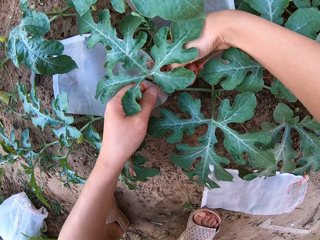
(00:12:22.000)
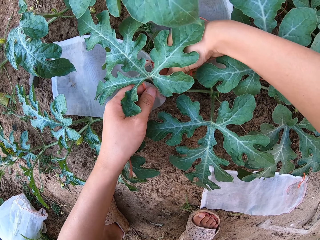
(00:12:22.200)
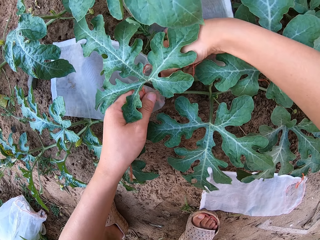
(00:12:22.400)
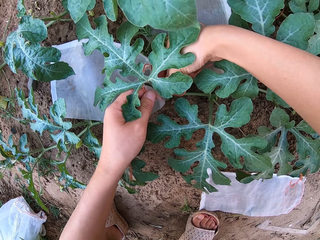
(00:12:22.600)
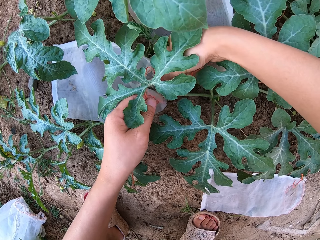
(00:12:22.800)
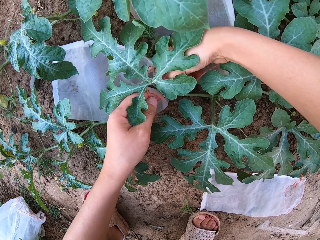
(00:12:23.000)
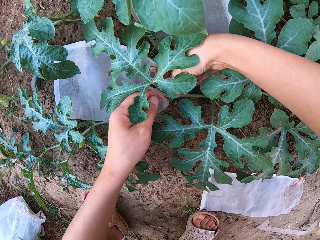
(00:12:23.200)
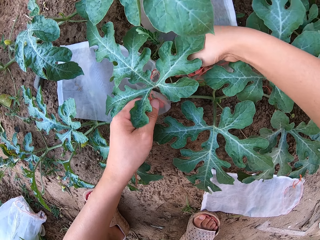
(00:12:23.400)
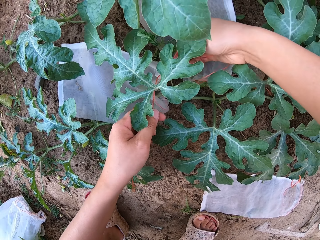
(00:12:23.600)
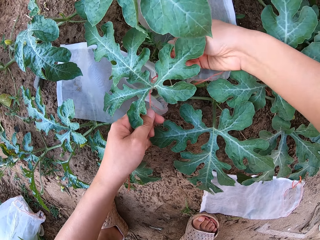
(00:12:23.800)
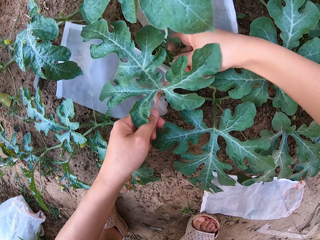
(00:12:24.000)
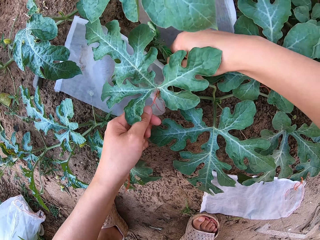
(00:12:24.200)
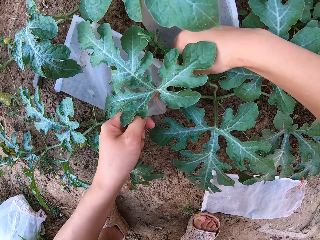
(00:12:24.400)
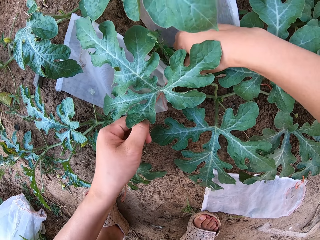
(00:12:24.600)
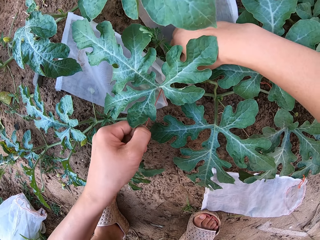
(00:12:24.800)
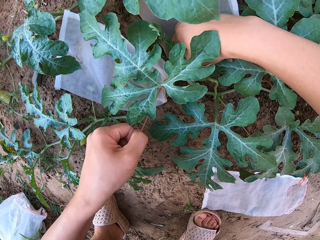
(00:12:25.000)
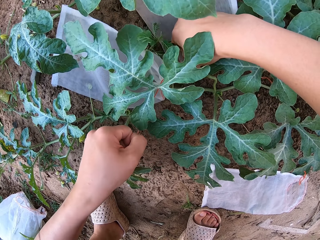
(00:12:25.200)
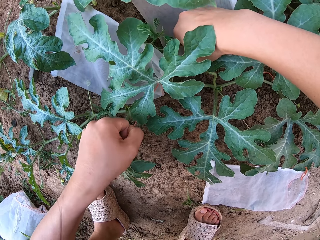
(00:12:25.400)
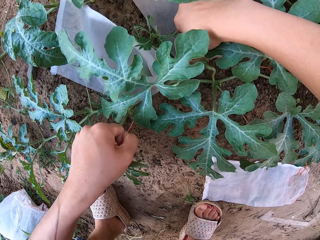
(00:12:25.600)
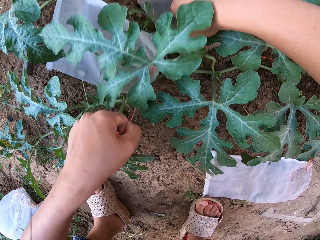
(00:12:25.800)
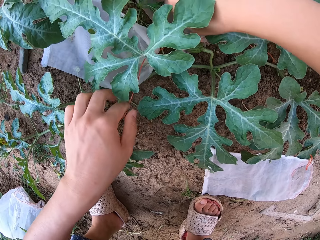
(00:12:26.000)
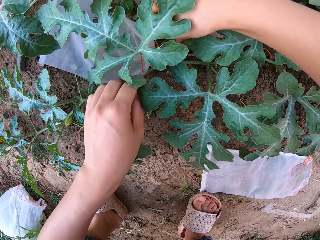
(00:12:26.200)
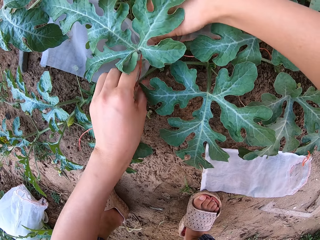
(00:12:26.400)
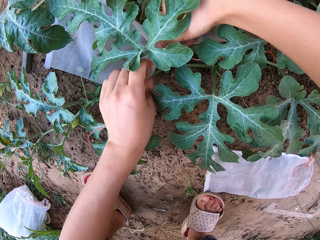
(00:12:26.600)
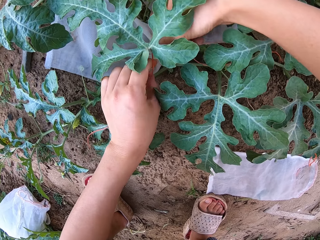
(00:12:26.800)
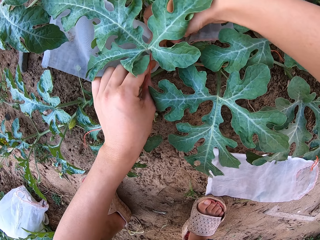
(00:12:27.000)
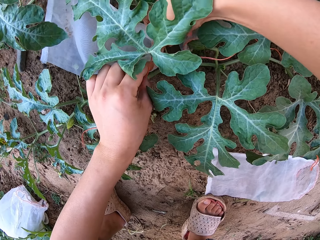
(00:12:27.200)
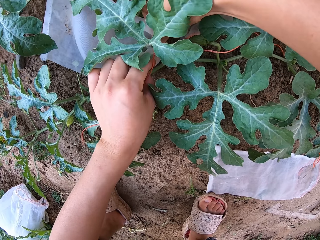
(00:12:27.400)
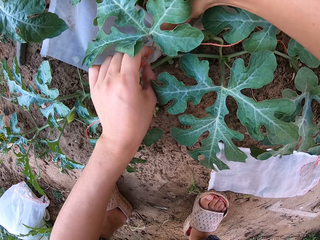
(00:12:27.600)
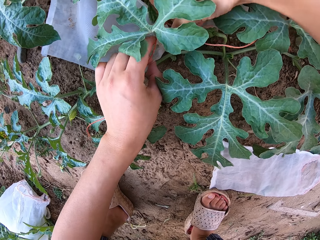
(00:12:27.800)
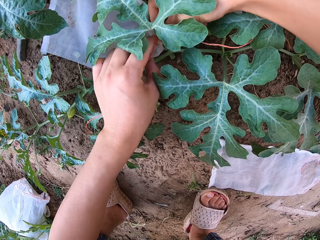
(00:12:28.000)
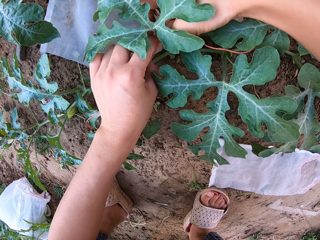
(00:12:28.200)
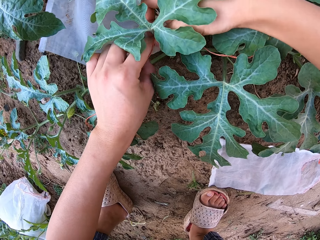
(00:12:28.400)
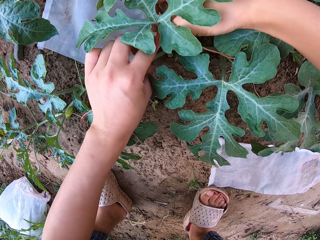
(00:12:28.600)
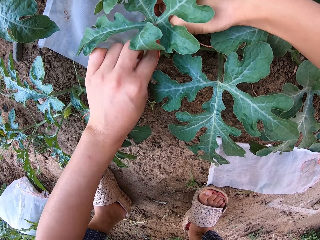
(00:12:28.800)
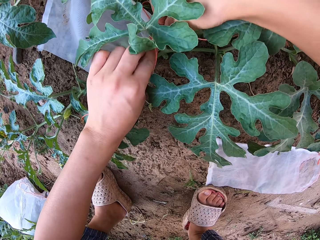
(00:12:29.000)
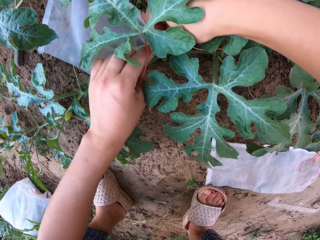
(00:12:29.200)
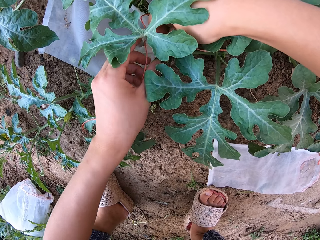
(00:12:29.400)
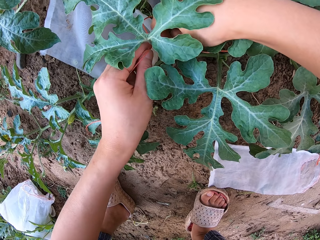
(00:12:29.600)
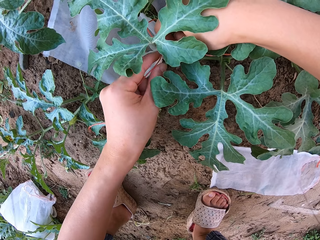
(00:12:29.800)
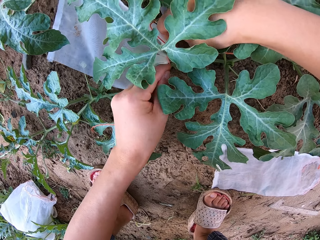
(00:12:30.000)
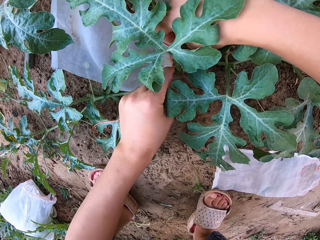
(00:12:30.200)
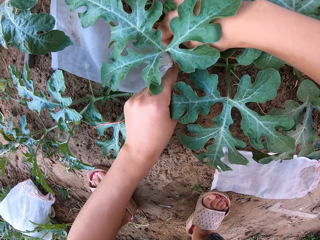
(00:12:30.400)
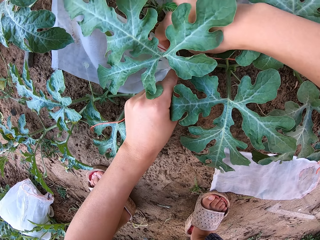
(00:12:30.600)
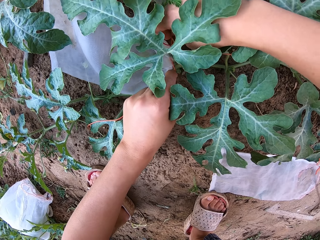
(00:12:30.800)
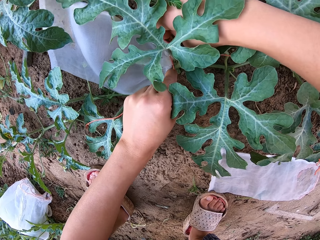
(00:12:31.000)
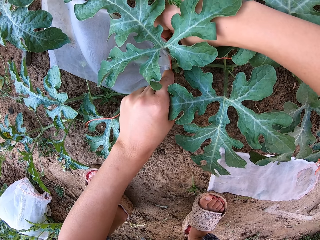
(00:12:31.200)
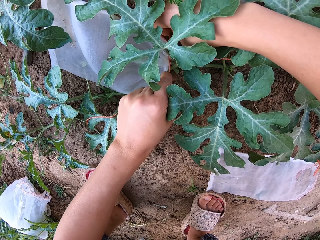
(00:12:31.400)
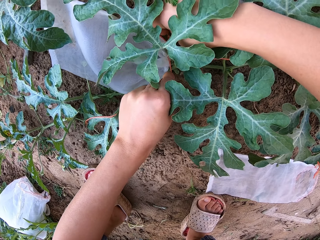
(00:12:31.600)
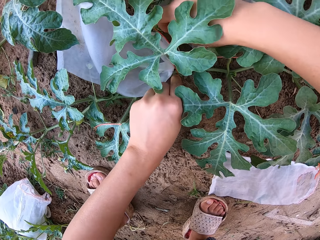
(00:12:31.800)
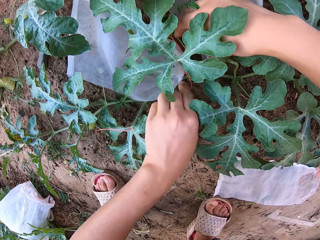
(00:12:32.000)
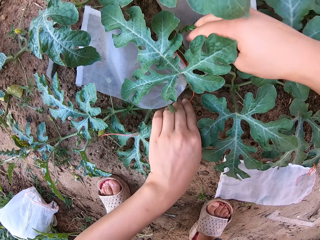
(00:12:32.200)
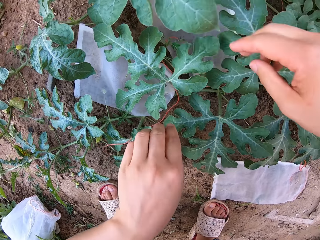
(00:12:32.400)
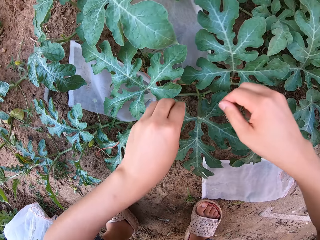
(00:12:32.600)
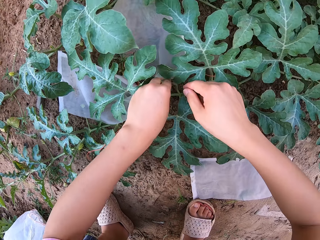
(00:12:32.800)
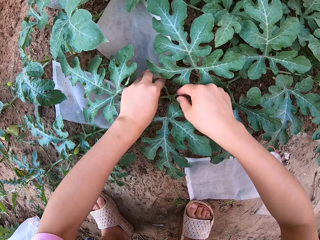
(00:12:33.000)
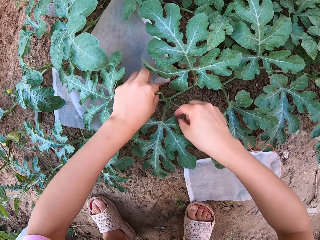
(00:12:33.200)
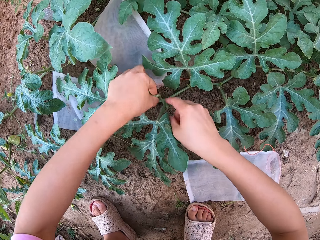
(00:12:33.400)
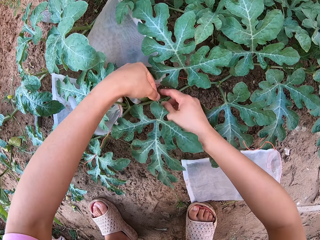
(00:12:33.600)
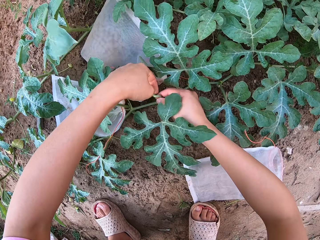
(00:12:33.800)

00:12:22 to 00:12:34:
The camera wearer drops a melon fruit in a transparent polythene bag.

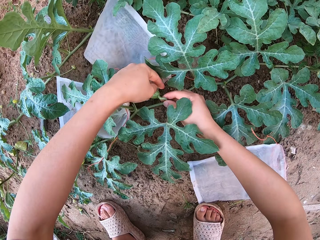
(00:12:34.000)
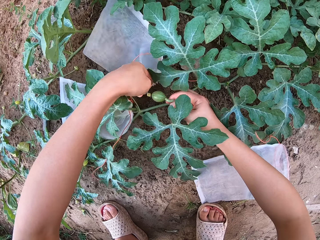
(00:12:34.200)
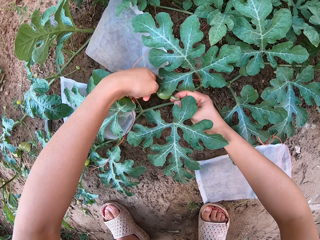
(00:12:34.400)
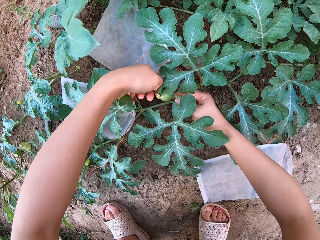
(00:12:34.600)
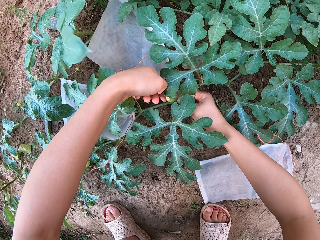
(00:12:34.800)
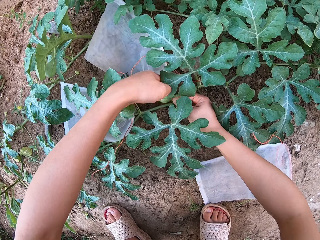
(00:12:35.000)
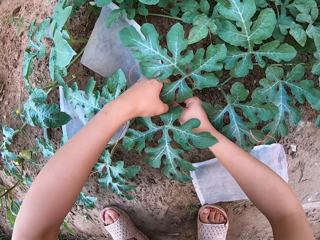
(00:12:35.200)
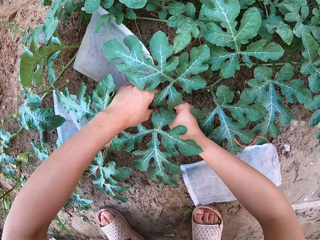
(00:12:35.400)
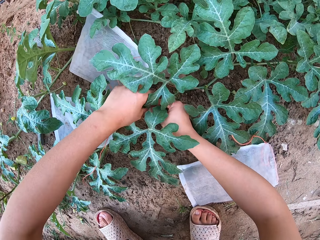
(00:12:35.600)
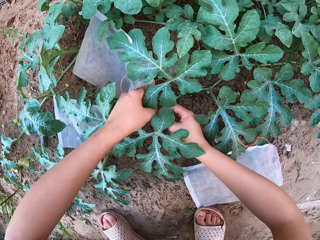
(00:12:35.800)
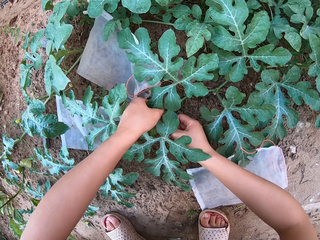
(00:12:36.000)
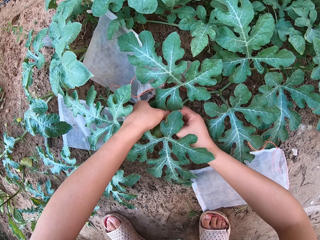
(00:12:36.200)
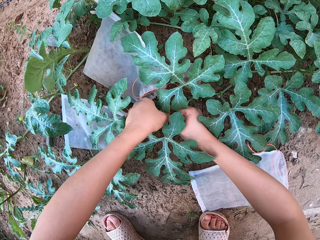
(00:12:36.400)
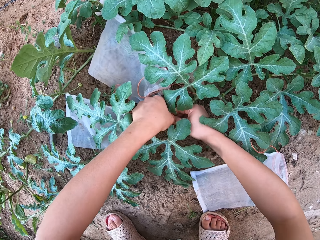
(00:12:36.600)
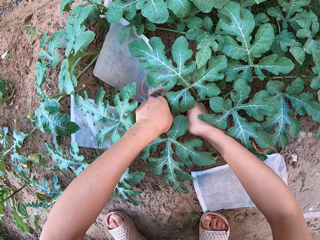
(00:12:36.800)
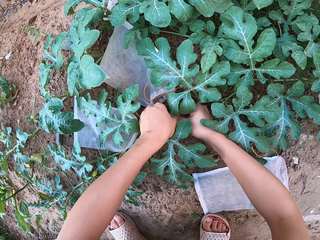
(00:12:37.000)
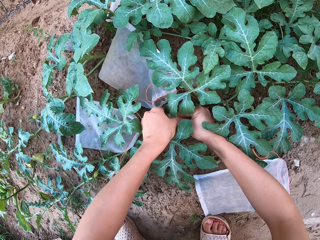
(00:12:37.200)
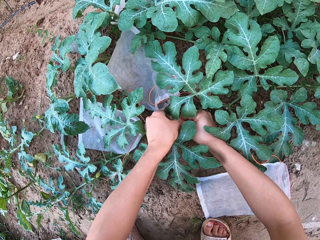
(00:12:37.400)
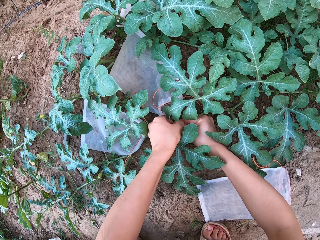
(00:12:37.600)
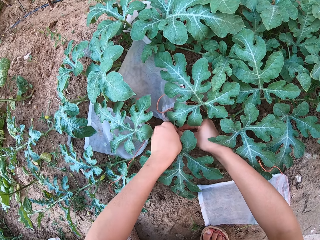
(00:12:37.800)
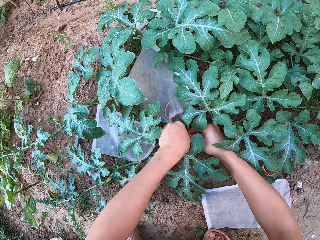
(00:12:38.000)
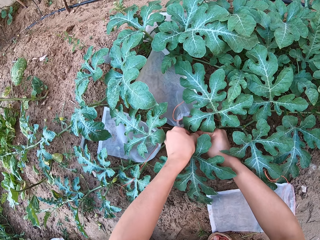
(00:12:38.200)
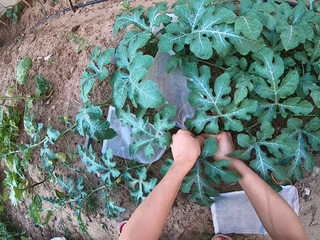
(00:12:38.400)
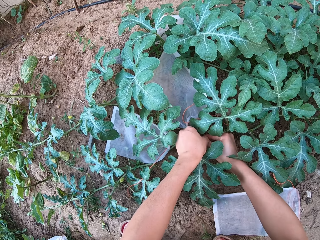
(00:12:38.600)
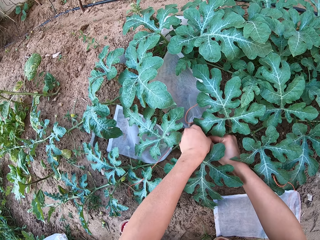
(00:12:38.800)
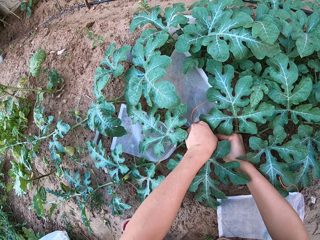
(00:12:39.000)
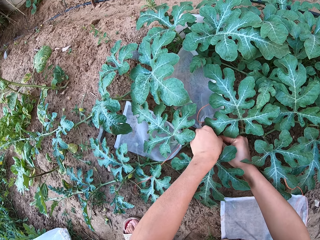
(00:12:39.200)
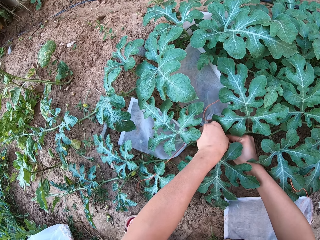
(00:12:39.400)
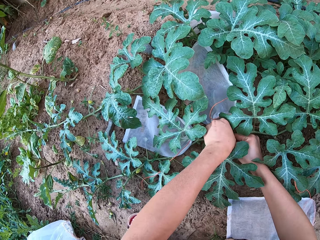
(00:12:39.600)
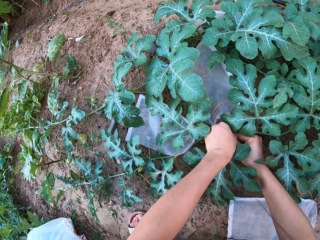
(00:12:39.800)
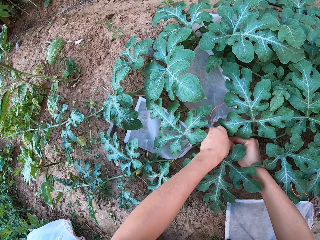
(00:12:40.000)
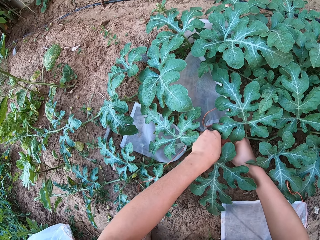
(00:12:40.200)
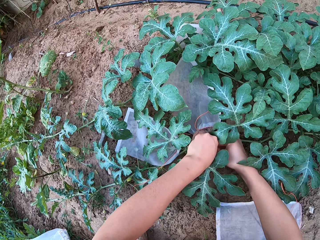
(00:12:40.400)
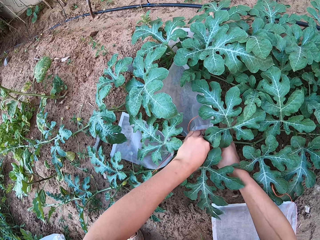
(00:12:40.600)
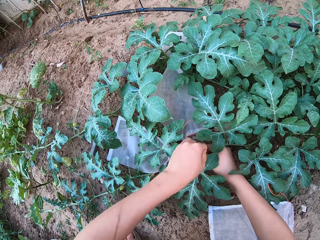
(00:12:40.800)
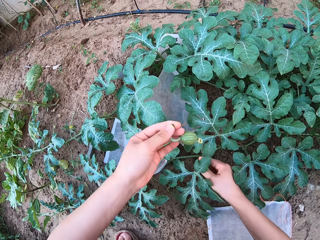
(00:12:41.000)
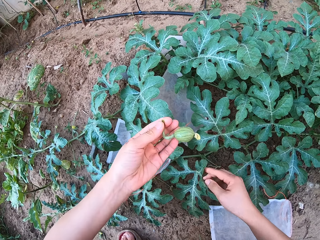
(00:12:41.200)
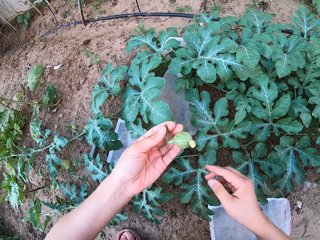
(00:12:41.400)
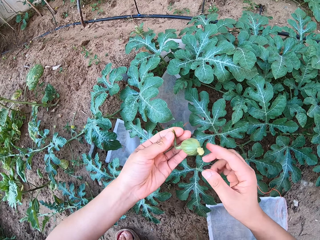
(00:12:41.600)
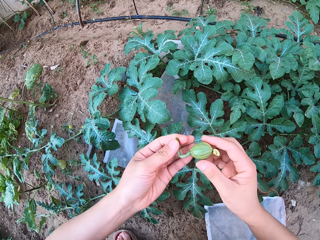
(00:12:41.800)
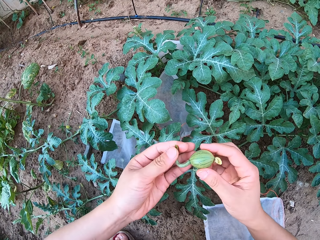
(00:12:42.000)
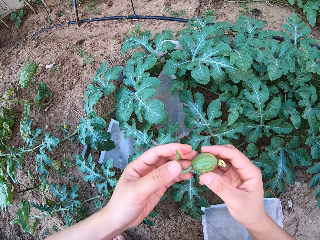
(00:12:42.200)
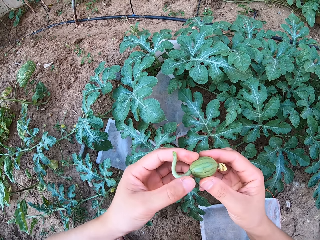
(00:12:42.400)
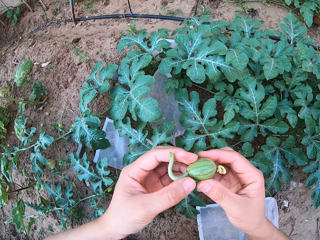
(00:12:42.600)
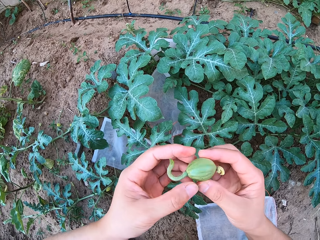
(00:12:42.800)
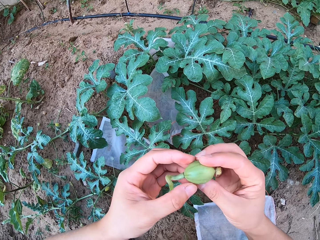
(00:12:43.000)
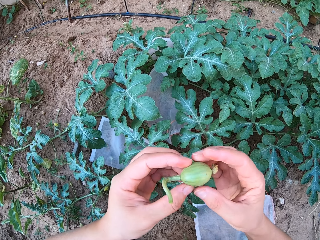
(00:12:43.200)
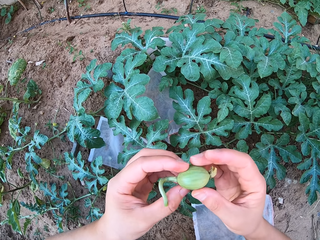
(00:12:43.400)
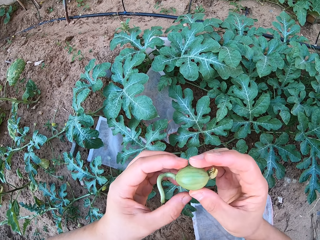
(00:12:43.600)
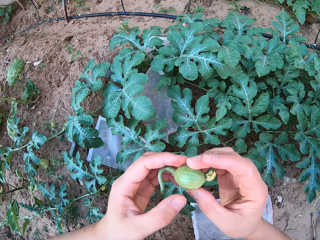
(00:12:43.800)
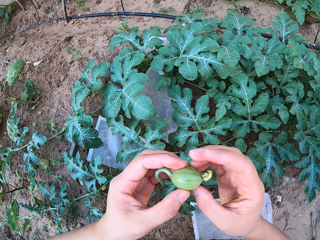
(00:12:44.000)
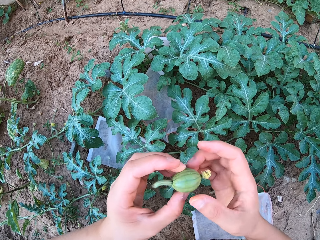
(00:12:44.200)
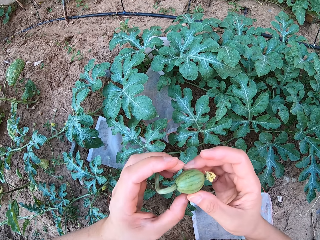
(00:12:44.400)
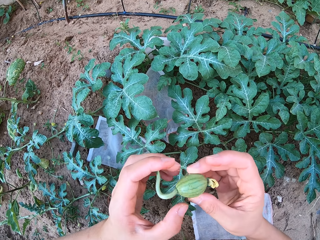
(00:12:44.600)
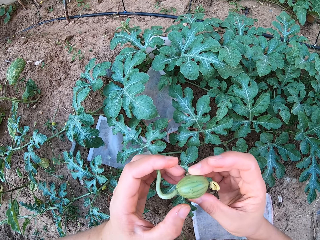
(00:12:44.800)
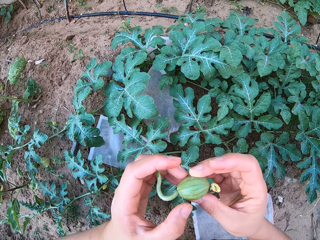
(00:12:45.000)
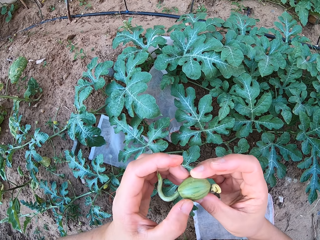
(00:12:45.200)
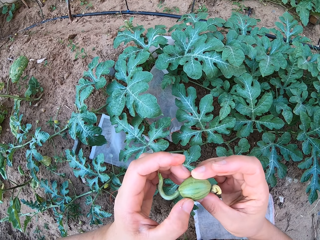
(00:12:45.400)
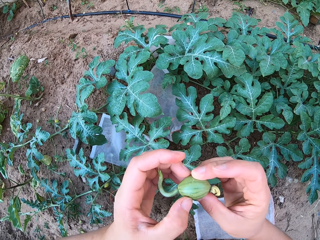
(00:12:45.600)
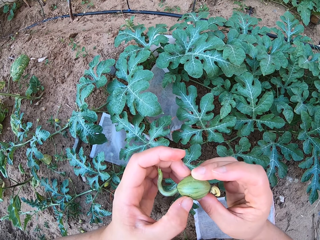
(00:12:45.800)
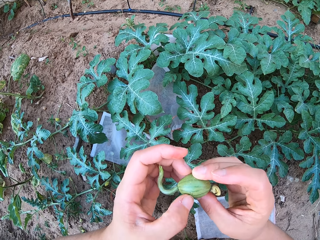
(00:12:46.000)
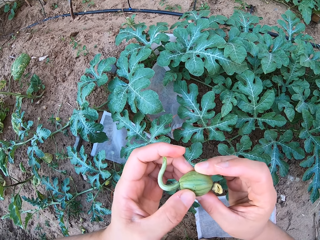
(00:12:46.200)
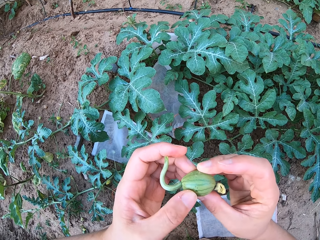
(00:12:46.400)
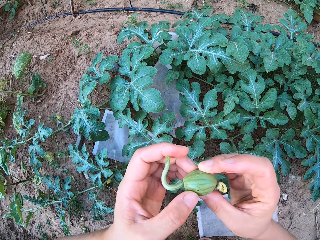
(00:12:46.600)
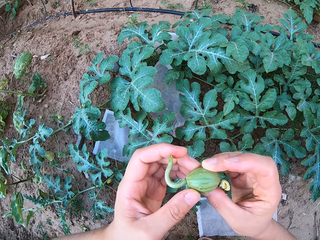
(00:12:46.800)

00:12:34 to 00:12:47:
The camera wearer harvests a small melon fruit with a hand. They stare on the small melon fruit on the hands.
